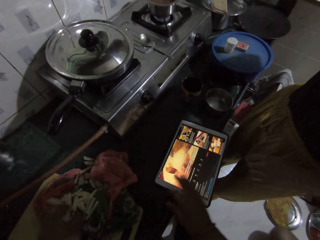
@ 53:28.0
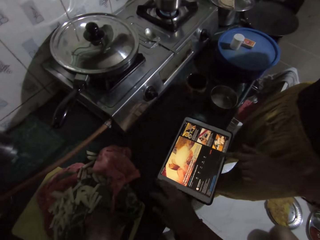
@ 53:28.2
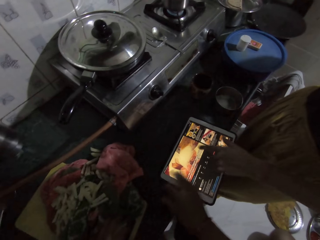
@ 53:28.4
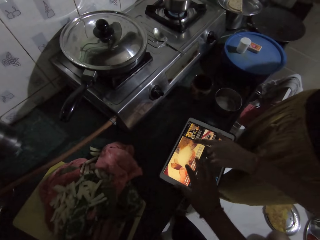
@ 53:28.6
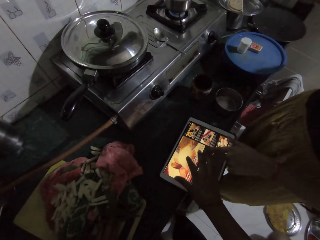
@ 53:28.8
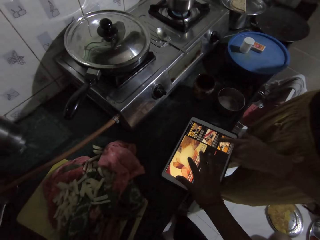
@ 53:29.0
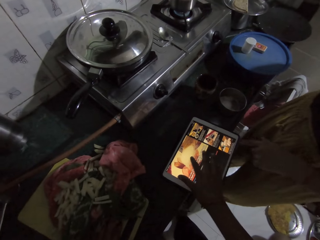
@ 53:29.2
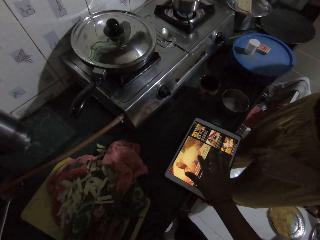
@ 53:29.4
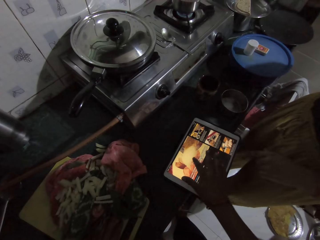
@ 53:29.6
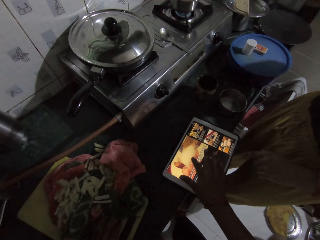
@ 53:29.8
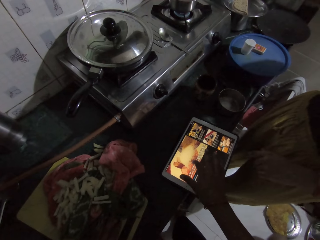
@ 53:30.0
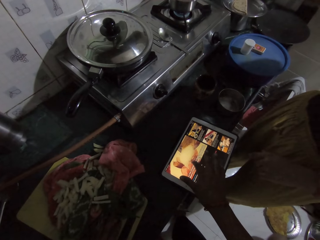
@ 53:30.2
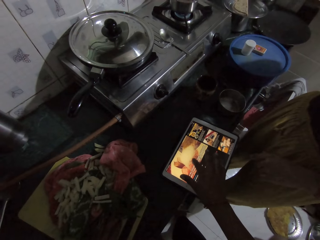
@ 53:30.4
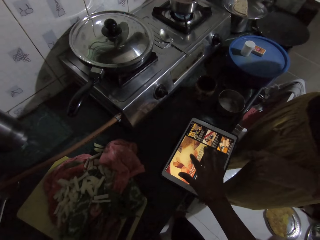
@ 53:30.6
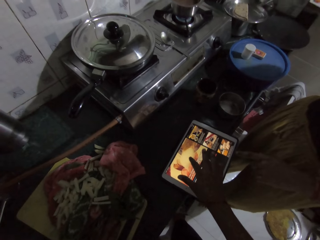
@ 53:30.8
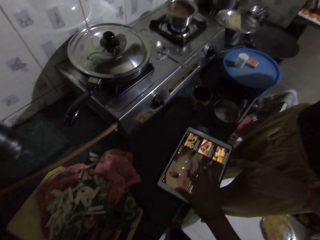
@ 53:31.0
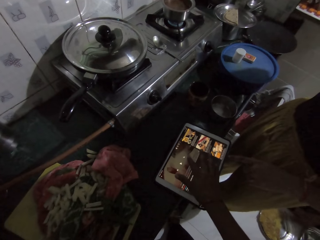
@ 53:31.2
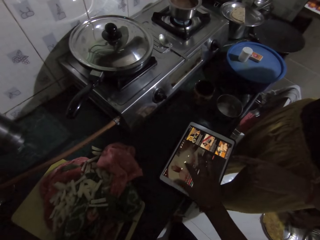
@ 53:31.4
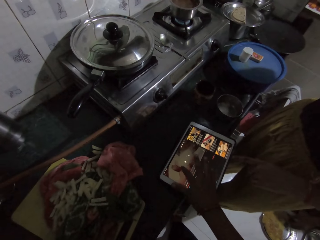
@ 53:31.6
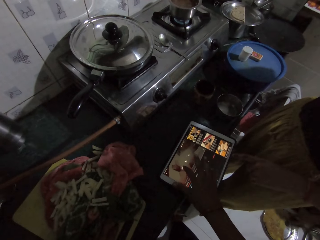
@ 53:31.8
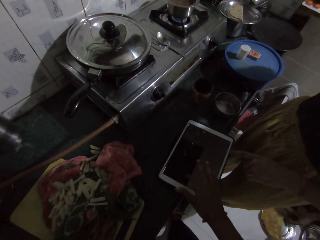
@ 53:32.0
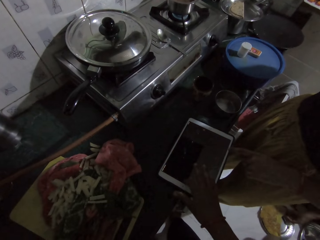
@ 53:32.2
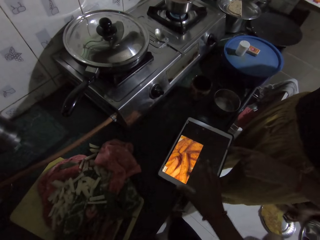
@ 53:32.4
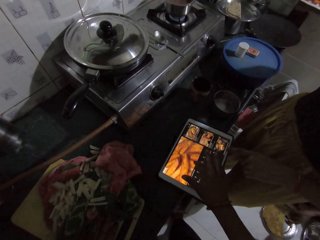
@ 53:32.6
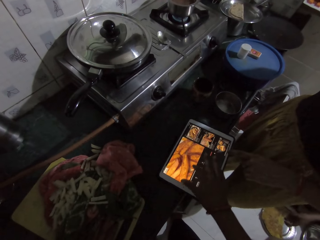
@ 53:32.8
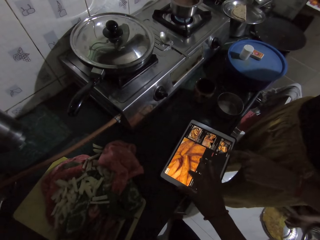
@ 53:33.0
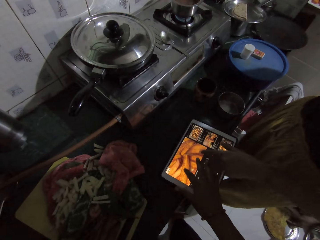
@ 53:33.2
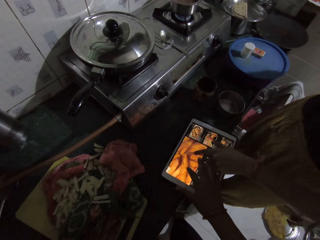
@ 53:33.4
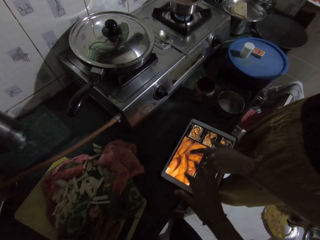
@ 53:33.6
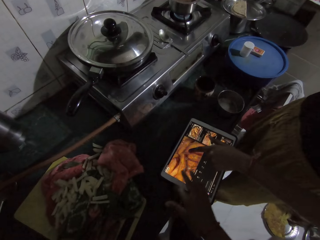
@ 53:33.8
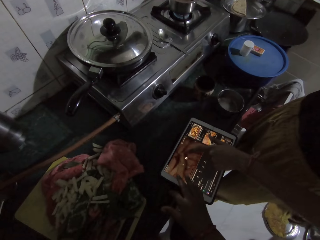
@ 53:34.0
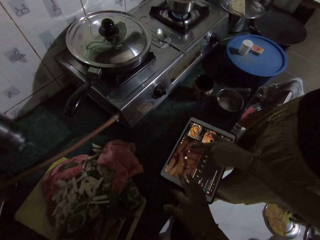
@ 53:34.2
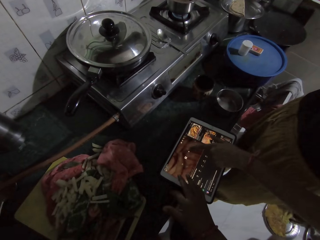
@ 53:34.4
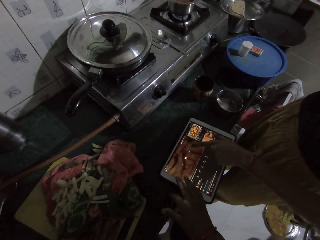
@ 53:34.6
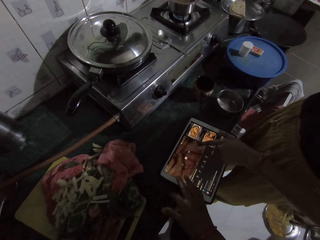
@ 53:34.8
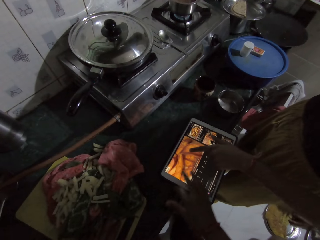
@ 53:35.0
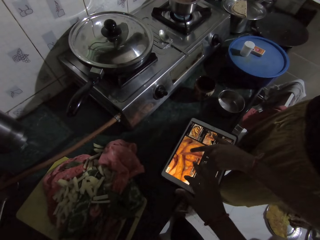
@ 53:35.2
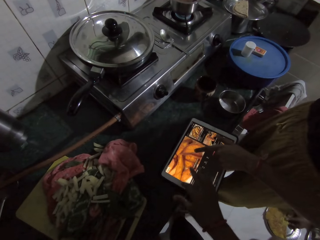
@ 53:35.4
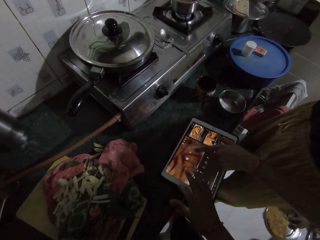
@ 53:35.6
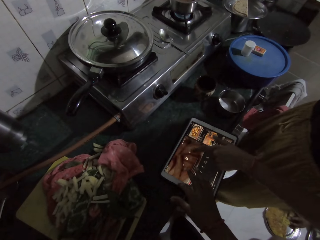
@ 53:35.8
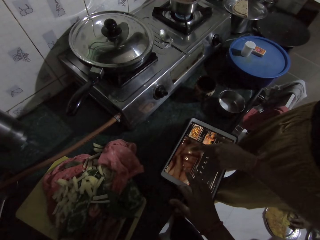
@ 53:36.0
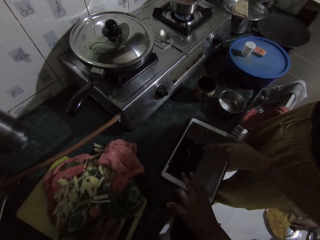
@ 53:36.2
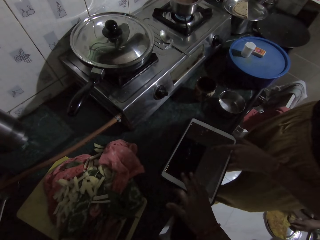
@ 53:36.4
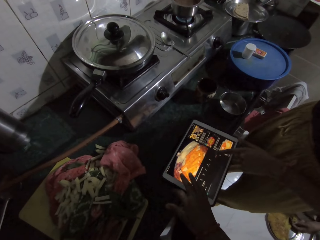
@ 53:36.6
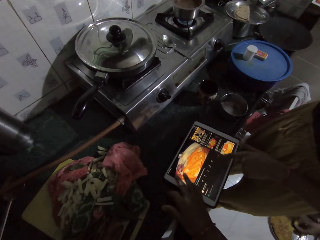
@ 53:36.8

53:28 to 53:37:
The camera wearer drops the chips into the fabric on the countertop with her left hand. She touches the tablet. She operates the phone on the countertop with her right hand.

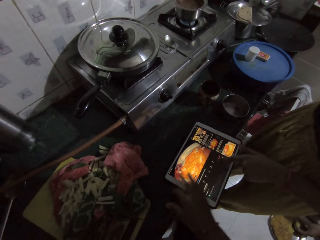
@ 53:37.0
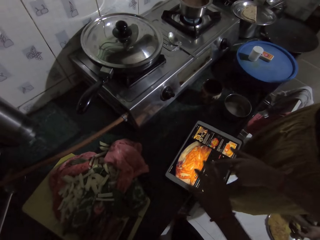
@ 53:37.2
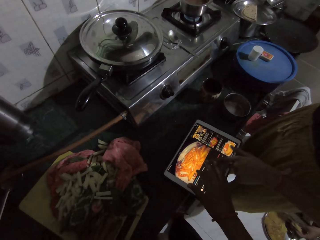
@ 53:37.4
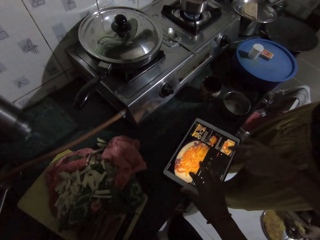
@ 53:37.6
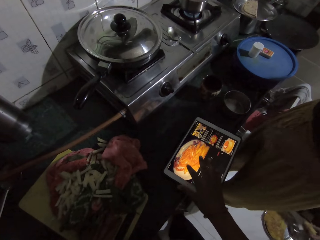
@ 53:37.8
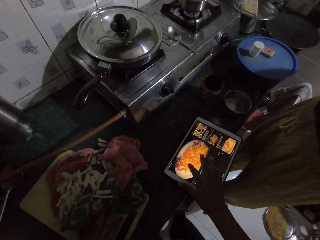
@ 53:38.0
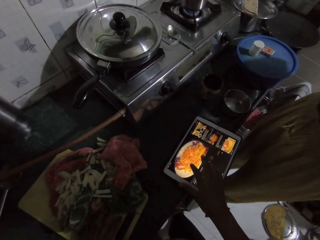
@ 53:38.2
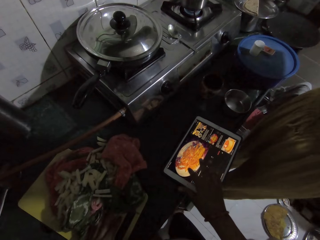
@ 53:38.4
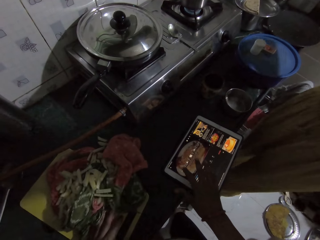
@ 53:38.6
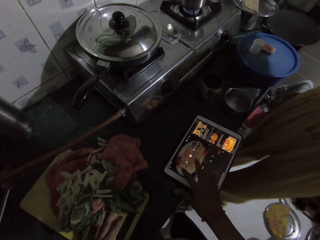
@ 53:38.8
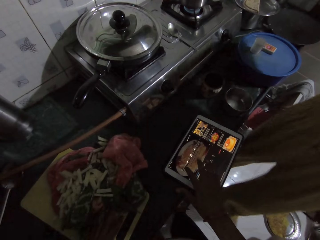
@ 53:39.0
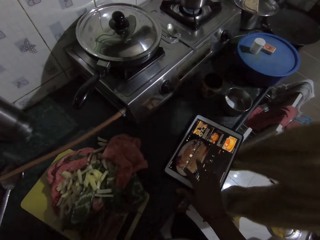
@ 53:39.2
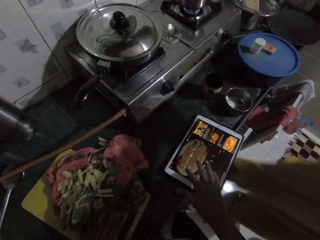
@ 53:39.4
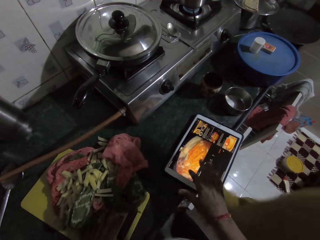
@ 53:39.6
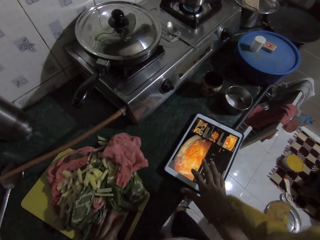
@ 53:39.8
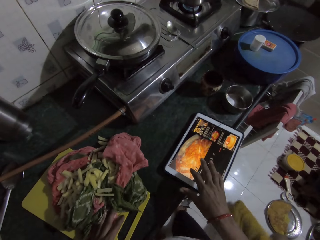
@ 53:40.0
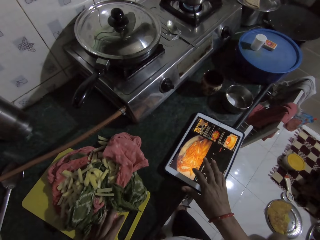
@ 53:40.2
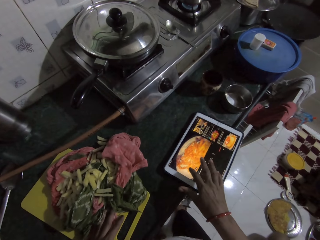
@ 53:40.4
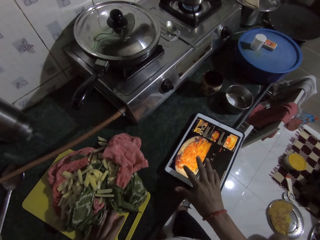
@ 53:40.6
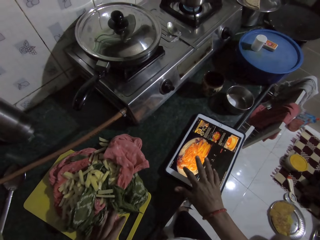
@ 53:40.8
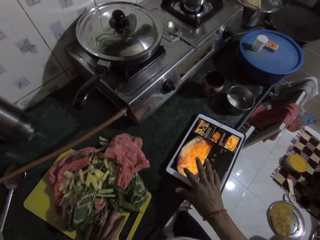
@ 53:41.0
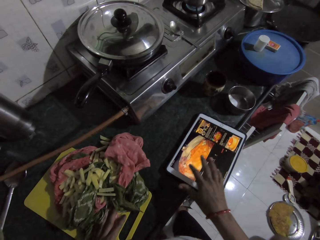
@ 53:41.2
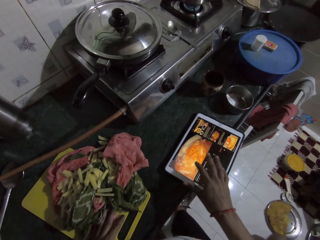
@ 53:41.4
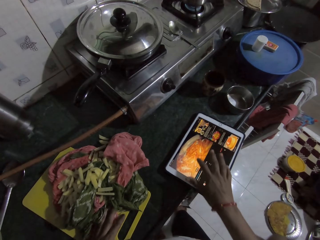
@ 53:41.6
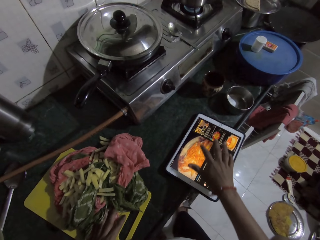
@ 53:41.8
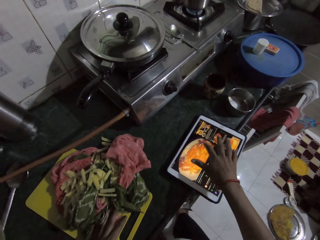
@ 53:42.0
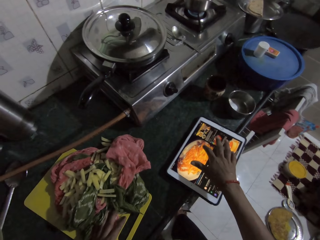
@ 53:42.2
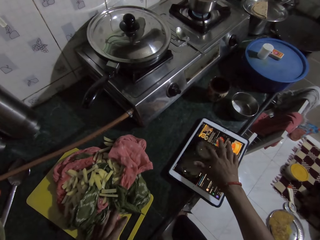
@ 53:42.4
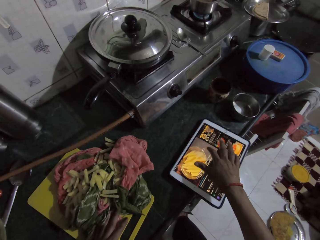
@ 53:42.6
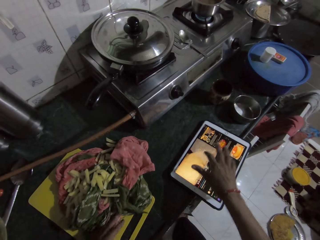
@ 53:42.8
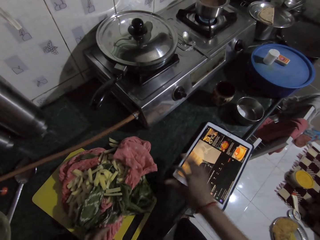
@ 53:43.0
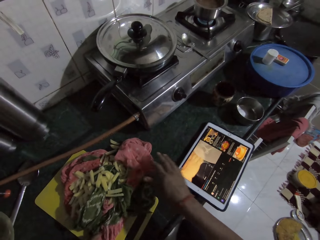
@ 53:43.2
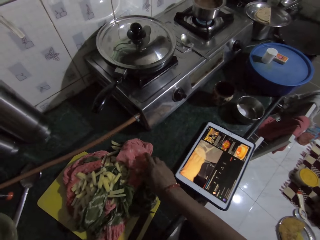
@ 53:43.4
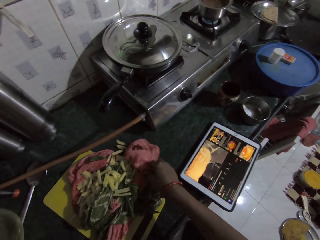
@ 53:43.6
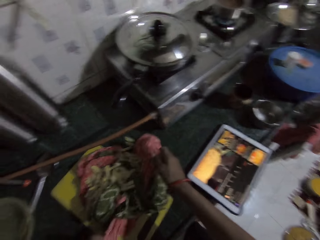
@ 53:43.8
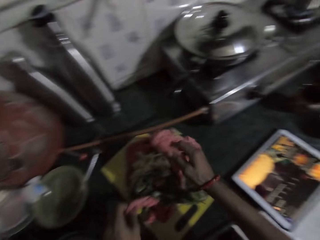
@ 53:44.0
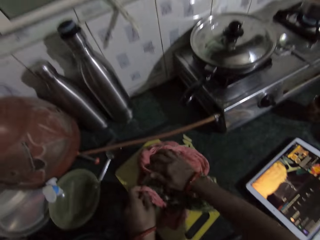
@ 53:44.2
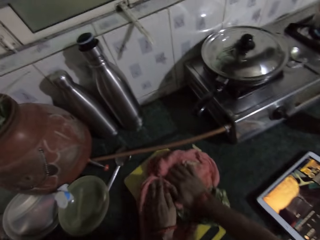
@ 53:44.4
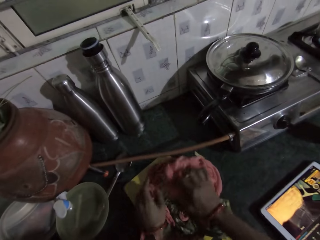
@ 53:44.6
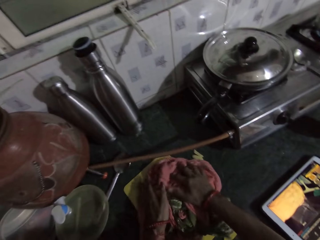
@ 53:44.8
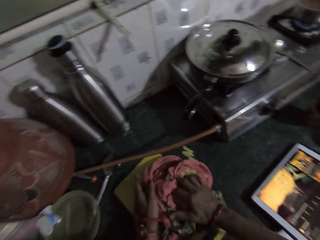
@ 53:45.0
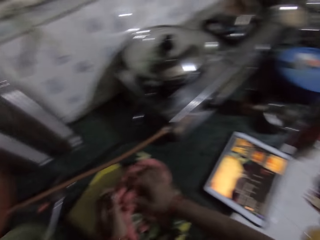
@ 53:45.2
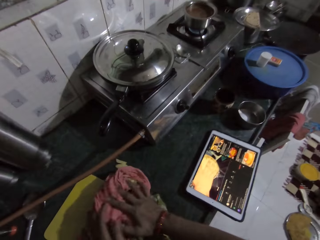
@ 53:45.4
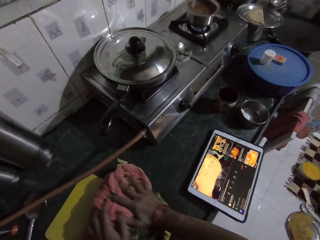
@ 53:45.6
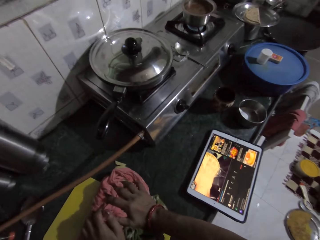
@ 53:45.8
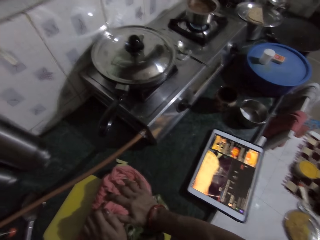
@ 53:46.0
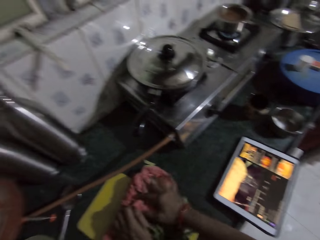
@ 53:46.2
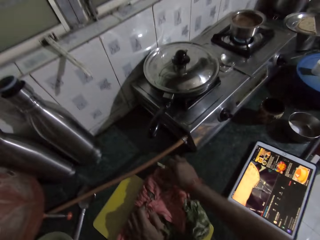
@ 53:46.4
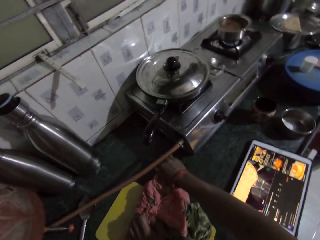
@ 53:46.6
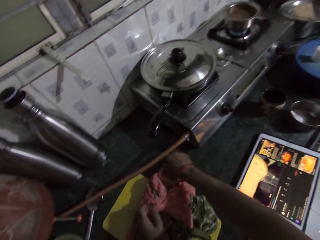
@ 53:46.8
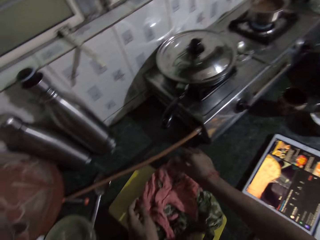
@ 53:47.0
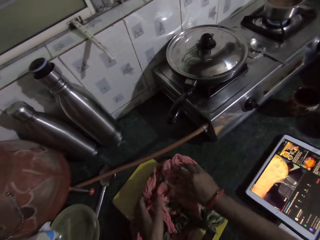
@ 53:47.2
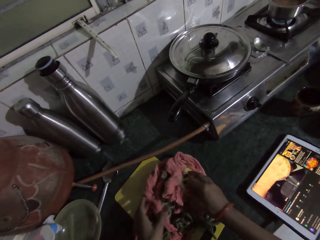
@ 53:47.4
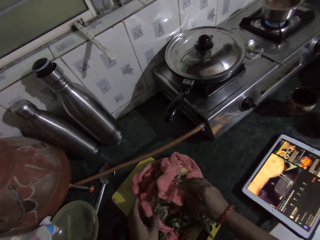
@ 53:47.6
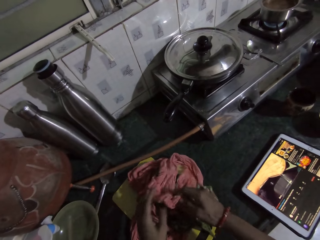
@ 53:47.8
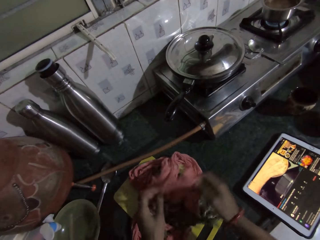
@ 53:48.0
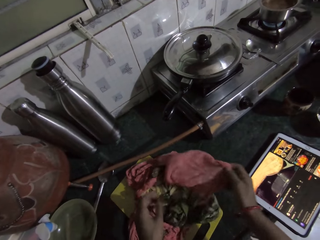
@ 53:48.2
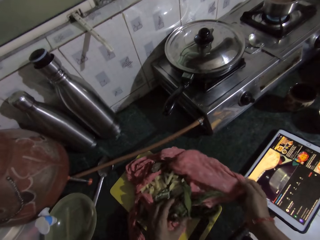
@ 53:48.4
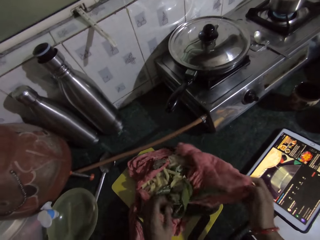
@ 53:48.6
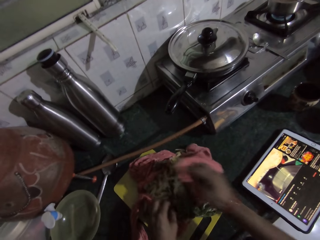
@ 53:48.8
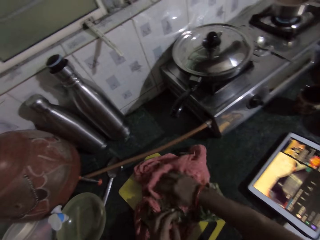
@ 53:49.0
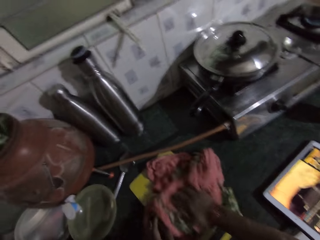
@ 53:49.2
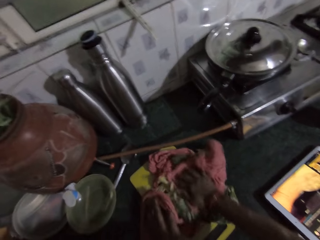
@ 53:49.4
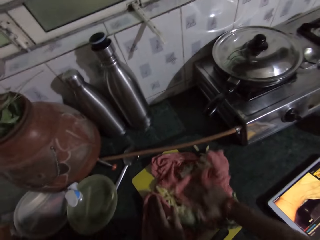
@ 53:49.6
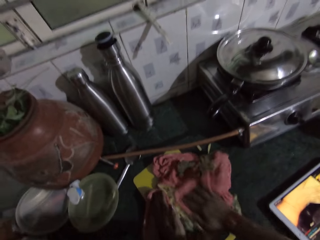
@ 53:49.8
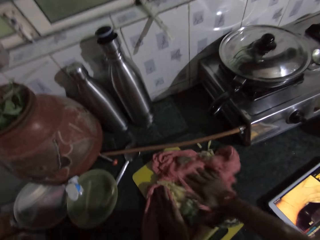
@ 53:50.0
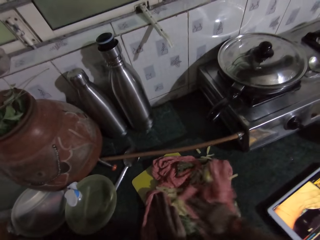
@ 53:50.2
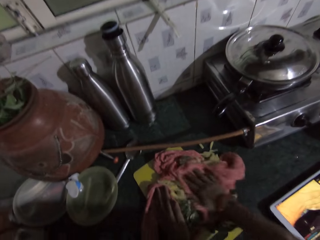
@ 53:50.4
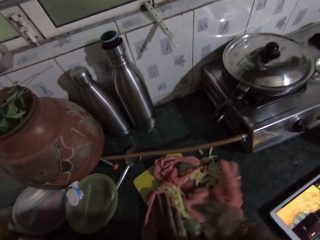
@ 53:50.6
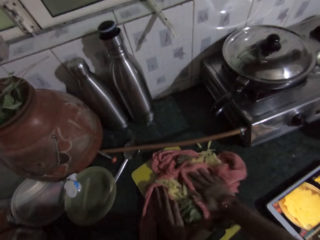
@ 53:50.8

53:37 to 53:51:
The woman walks. The camera wearer picks the fabric on the countertop with both hands. She rubs the potatoes with the cloth. She presses the fabric on the countertop with both hands. She picks the chip from the countertop with her right hand. She drops the chip in the fabric on the countertop with her right hand. She moves a potato. She presses the fabric on the countertop with her right hand. She adjusts the cloth. She rubs the potatoes with the cloth.
